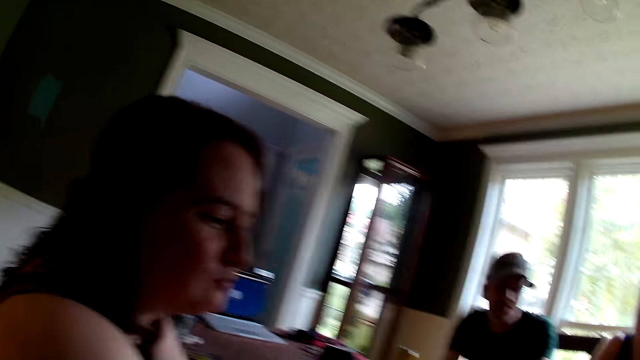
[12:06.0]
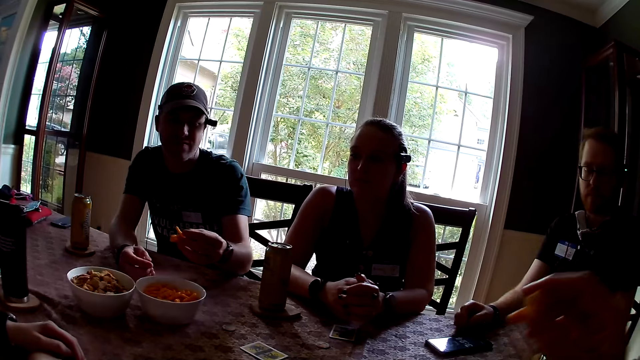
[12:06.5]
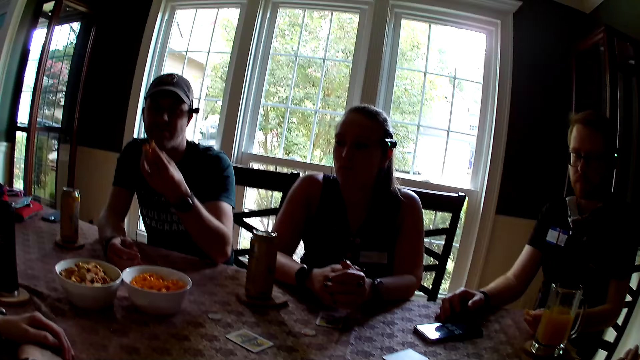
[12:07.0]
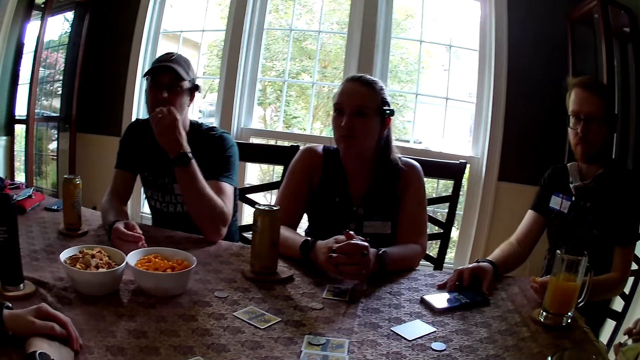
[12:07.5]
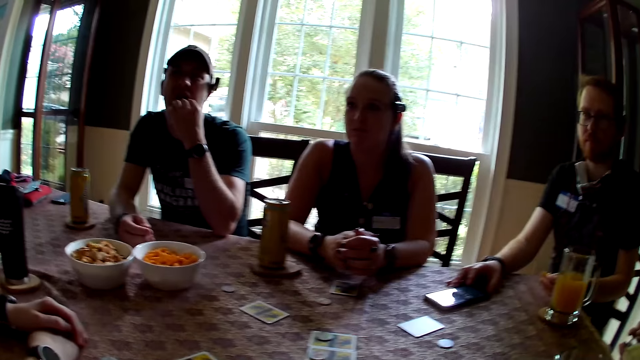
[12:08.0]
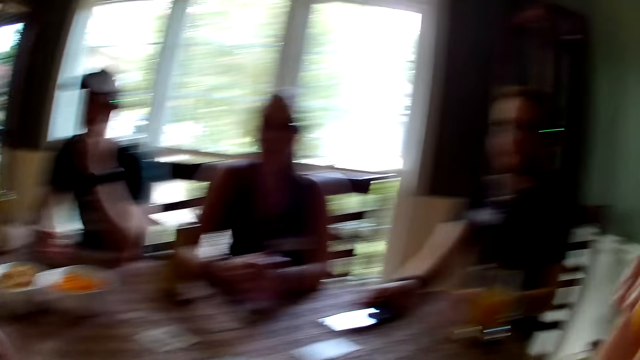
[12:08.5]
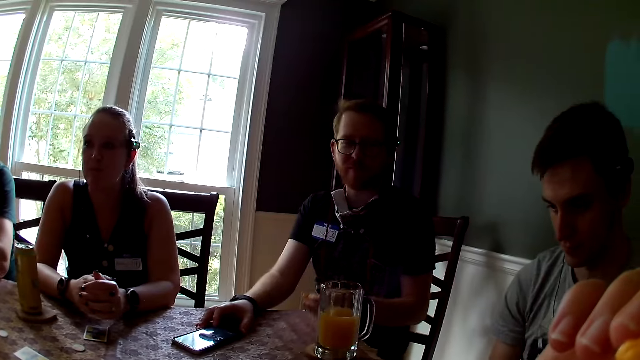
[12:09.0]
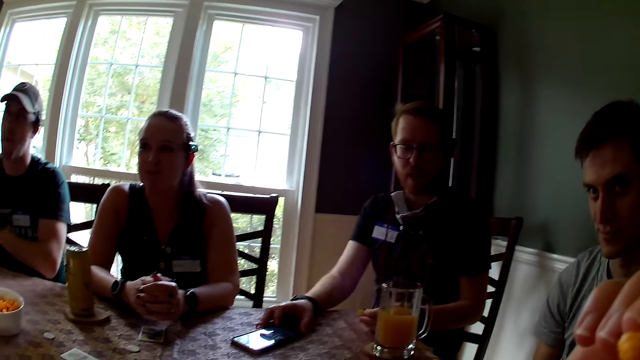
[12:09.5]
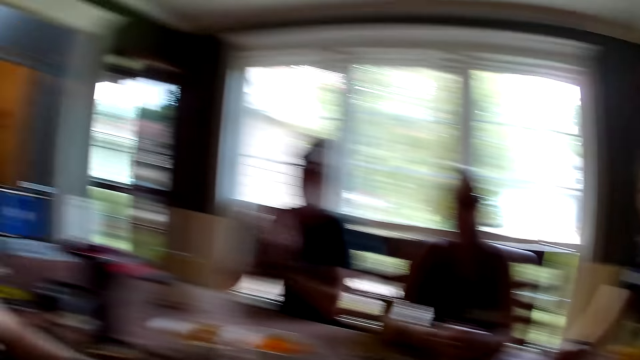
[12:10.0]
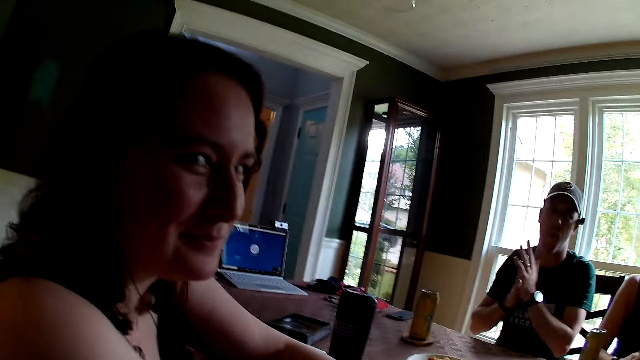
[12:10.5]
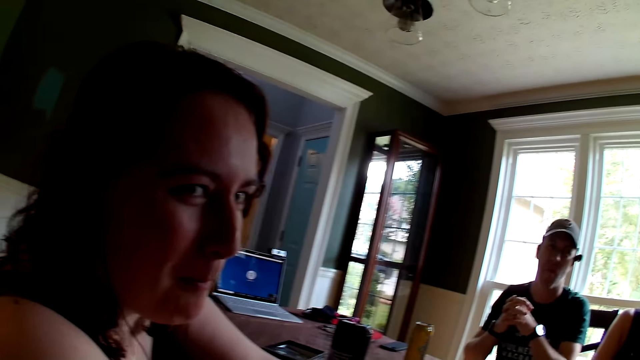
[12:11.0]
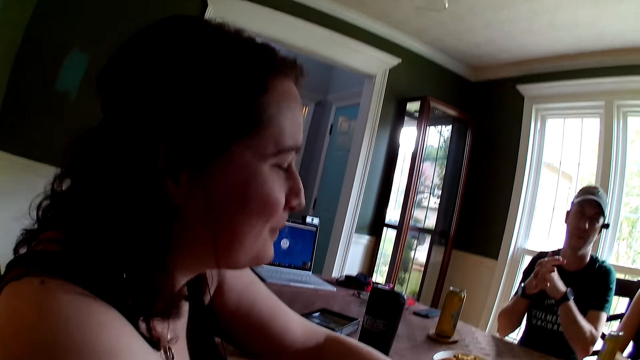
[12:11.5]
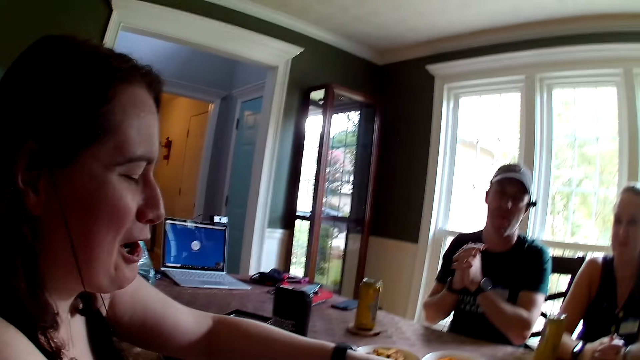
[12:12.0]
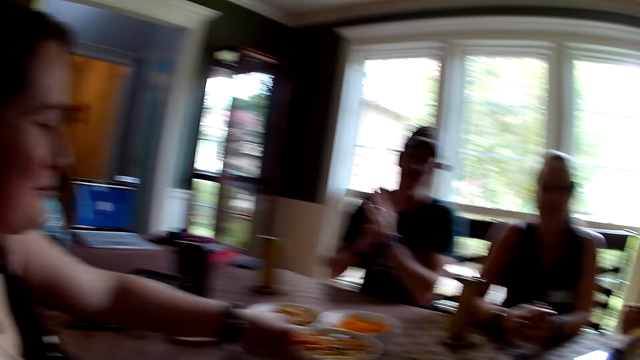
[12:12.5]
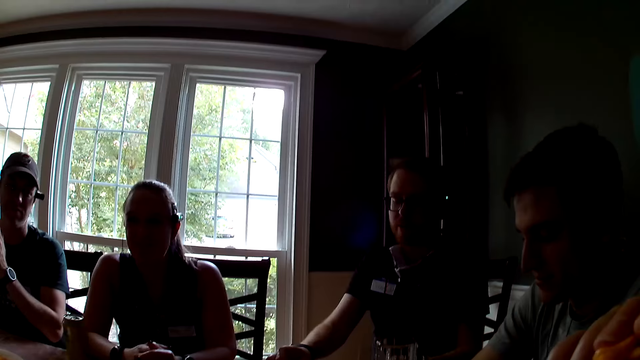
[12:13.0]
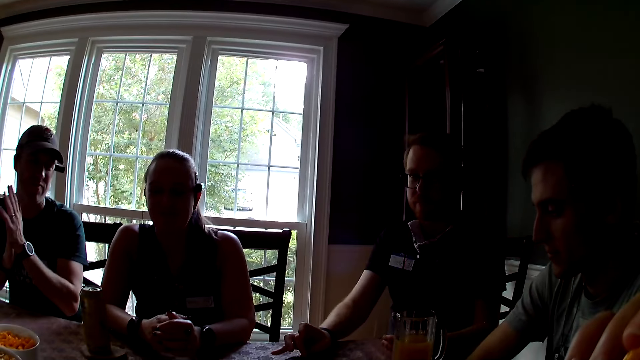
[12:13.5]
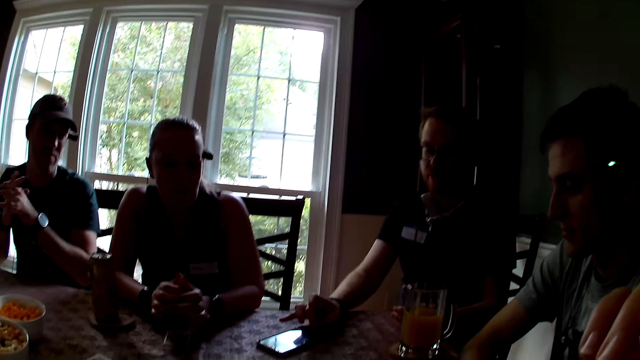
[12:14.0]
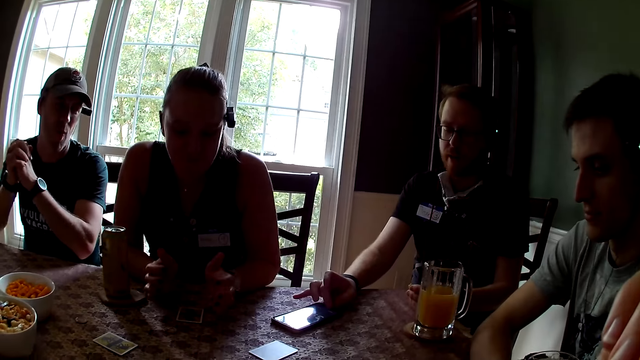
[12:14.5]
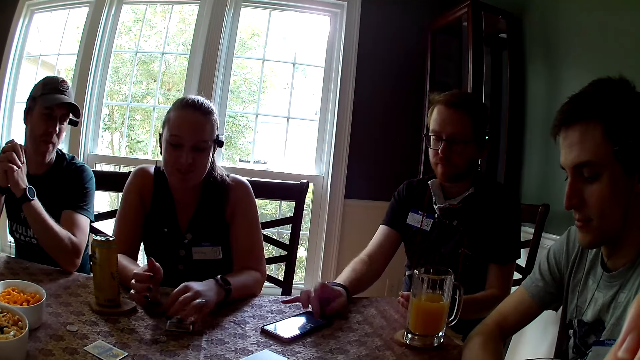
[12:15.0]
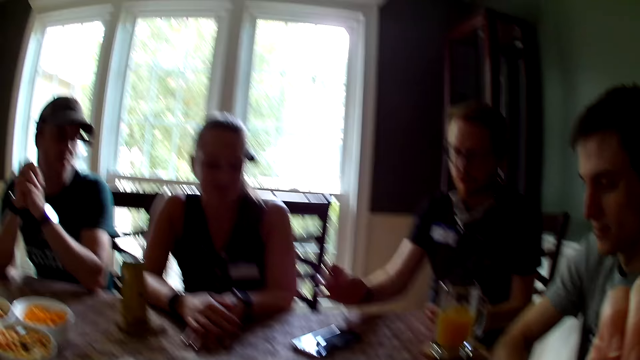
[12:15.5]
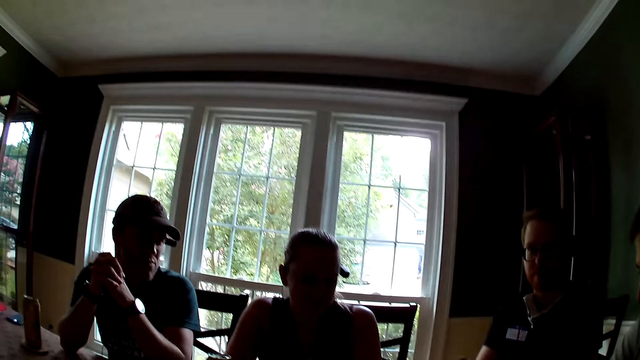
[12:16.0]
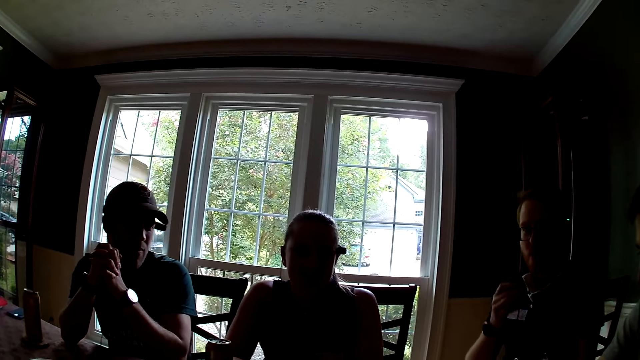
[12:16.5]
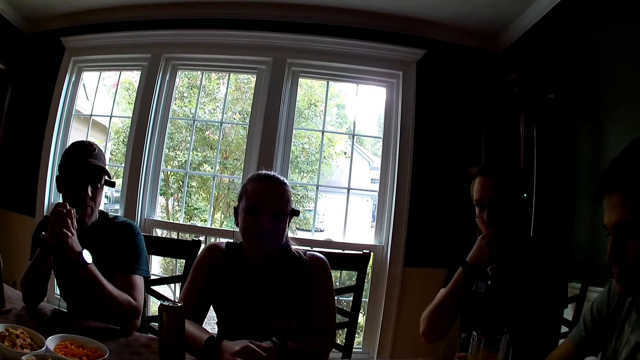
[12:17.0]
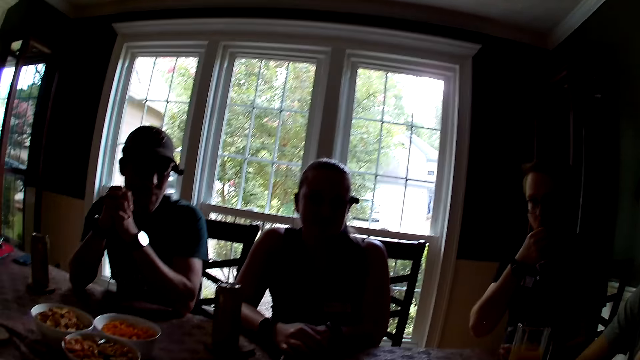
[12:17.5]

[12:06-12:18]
A man eats the snack with his left hand. Another man adjusts his phone with his right hand on the table. The other man speaks to the group of people at the table. The camera wearer speaks to the group of people at the table. They look around. A man rubs hands. The camera wearer looks around. The other man touches his phone.

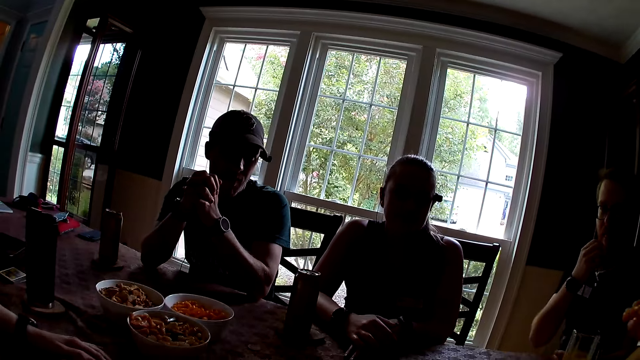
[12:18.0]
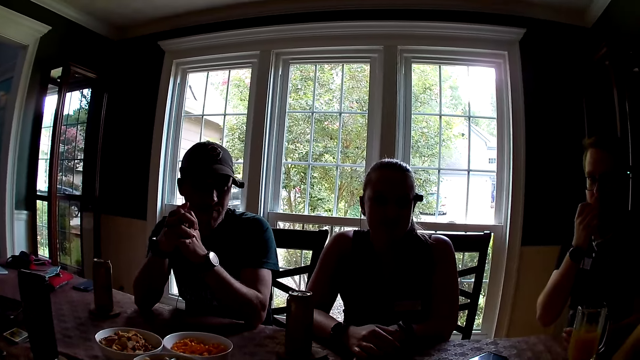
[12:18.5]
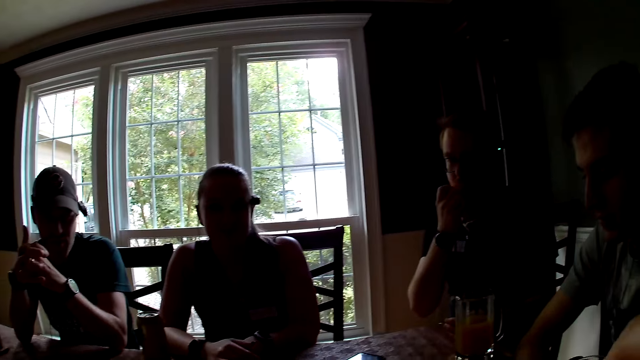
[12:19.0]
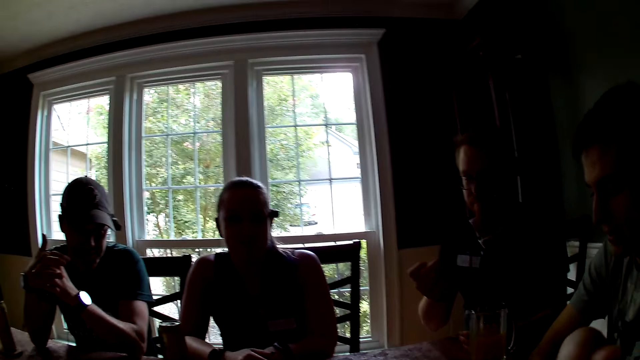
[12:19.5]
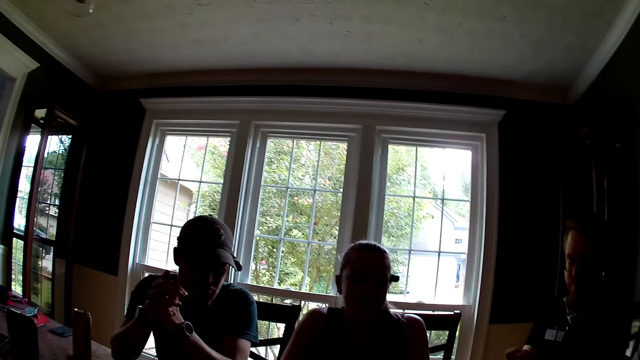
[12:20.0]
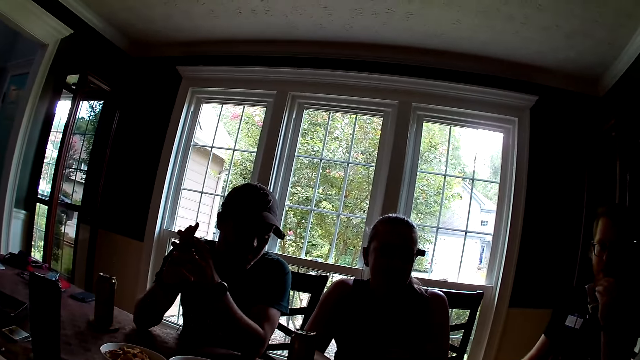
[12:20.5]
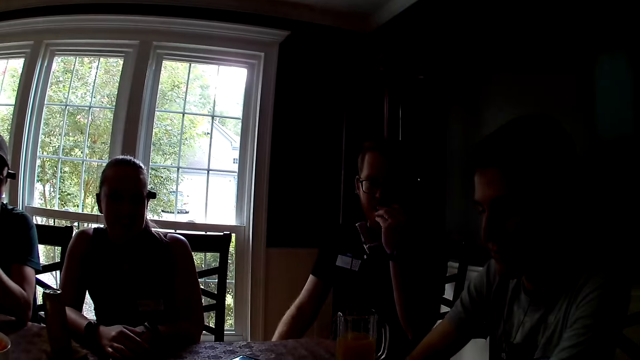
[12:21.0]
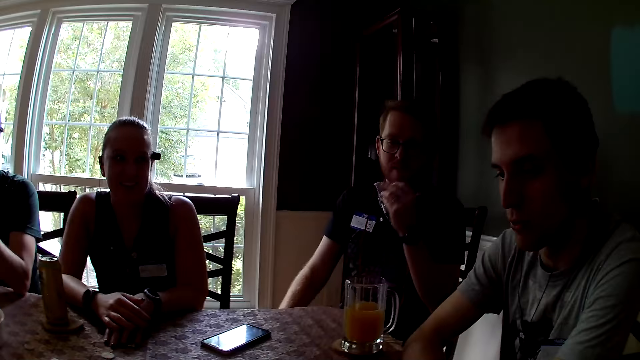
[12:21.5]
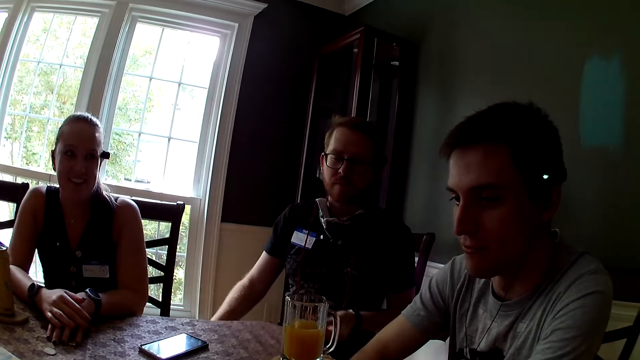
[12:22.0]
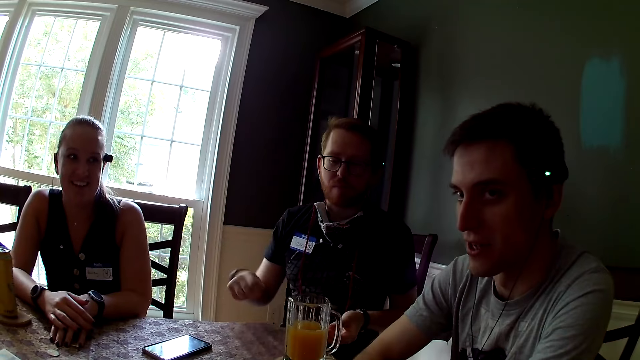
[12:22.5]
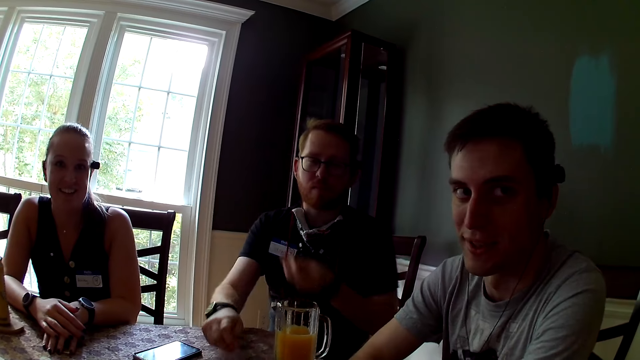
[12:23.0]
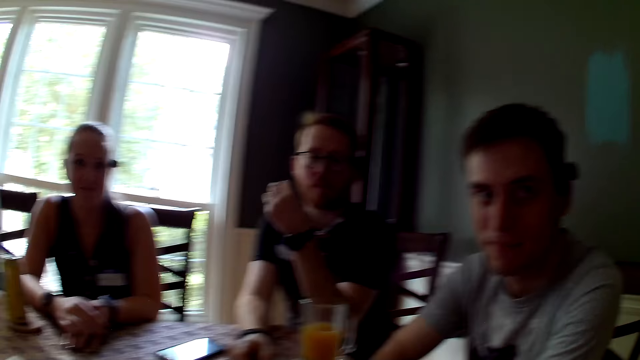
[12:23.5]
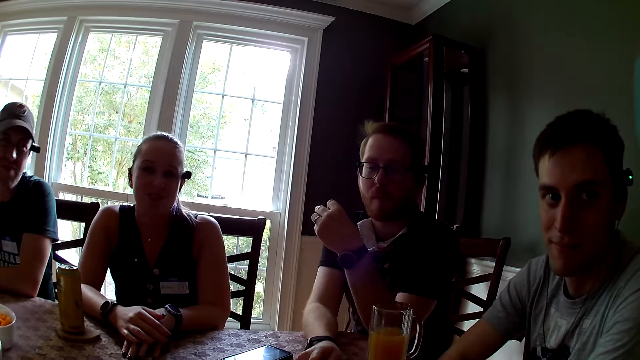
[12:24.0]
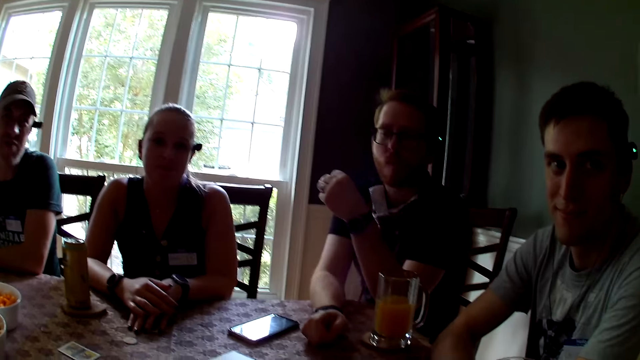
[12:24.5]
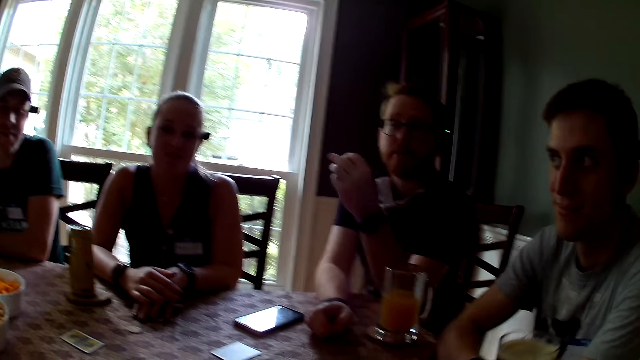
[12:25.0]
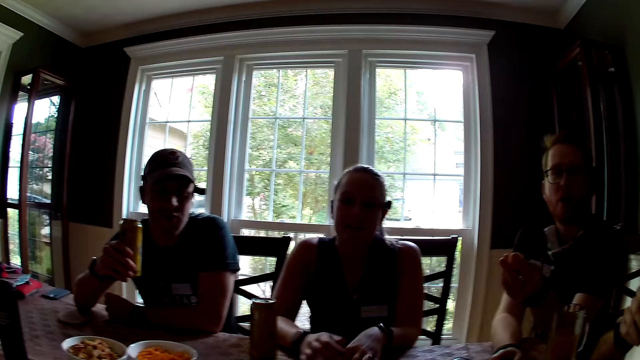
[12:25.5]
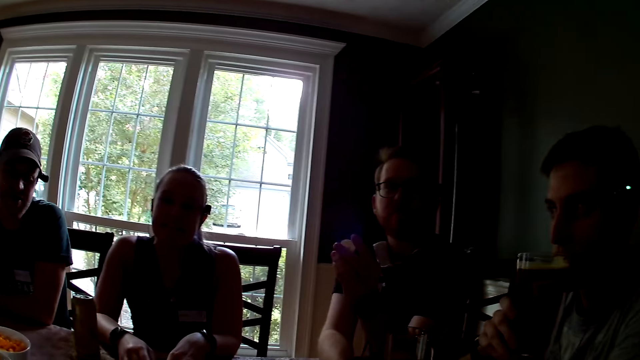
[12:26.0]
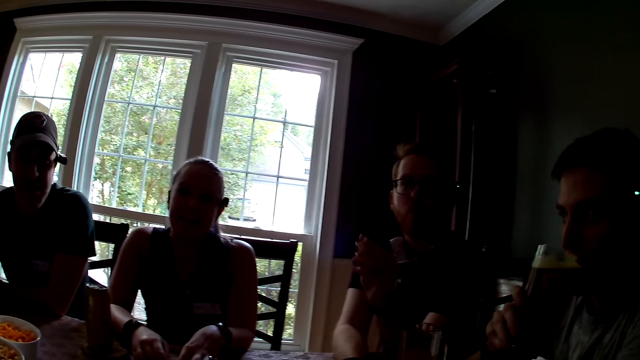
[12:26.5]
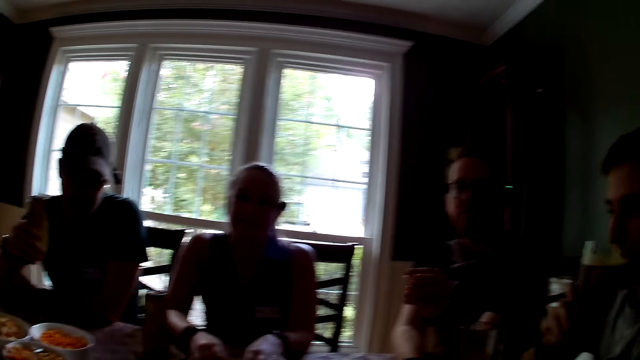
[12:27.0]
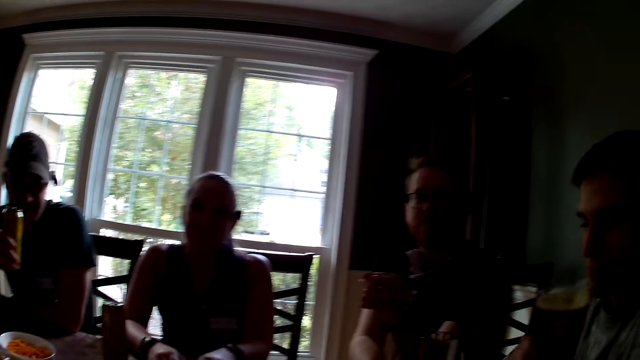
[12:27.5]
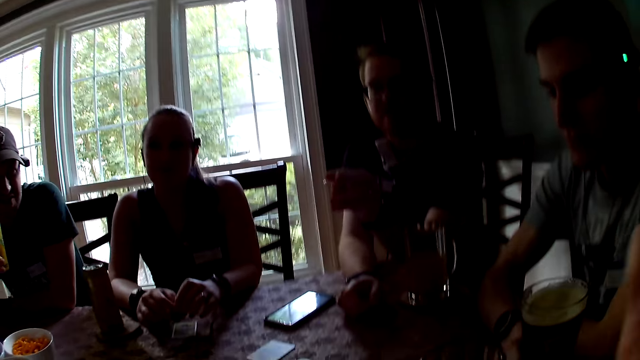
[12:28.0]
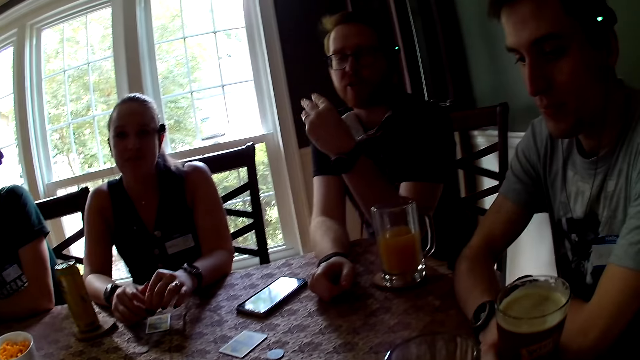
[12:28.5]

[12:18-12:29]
A man speaks to the camera wearer. Another man speaks to the camera wearer. A man holds his chin with the left hand. A man places his right hand on the table and raises his left hand. The first man speaks to the camera wearer. A man holds the soda with his left hand. The camera wearer looks around. The other man holds a cup of beverage with his left hand, drinks from the cup of beverage and keeps the cup of beverage on the table.
